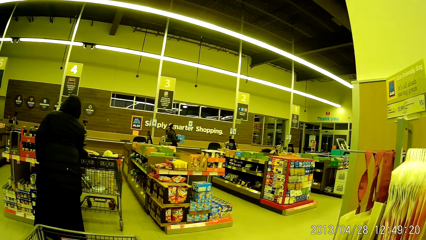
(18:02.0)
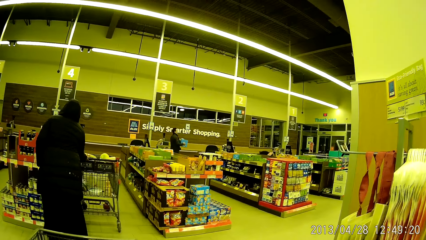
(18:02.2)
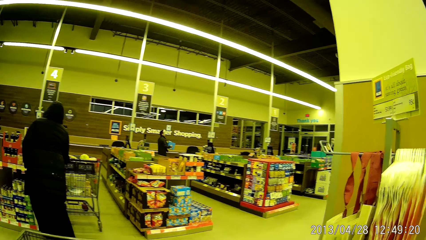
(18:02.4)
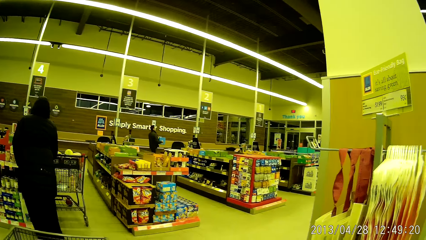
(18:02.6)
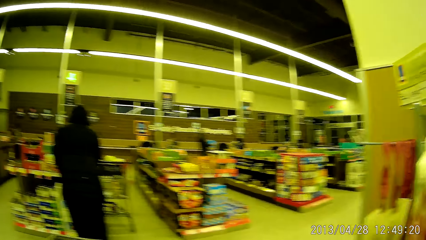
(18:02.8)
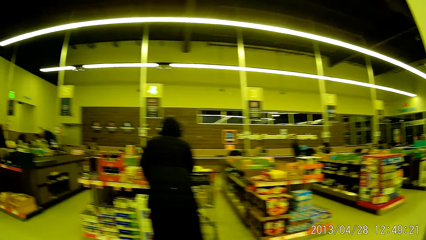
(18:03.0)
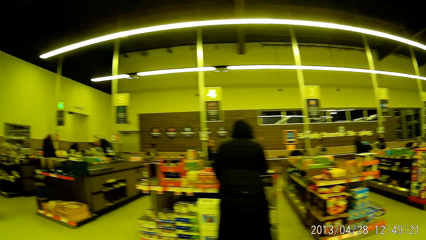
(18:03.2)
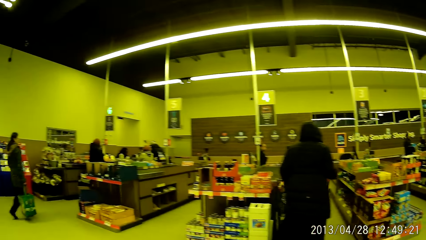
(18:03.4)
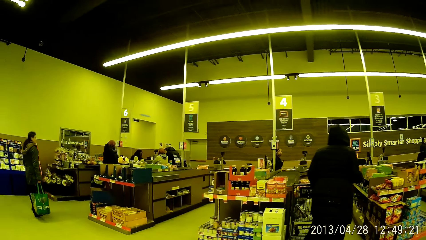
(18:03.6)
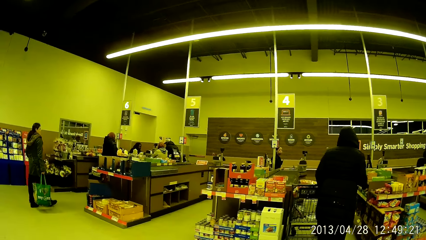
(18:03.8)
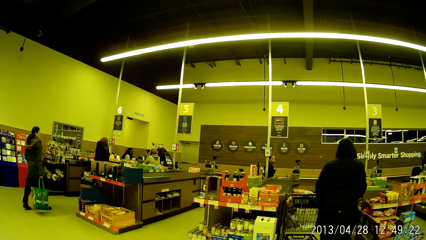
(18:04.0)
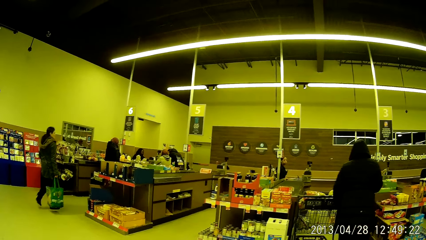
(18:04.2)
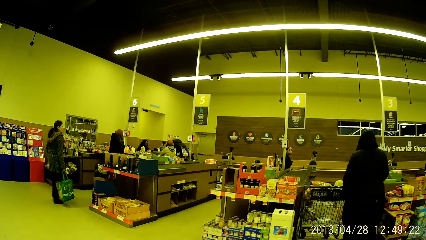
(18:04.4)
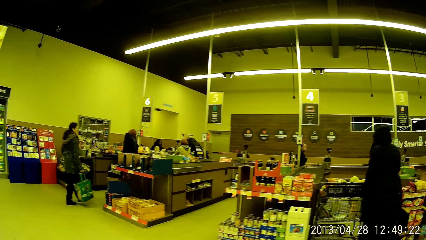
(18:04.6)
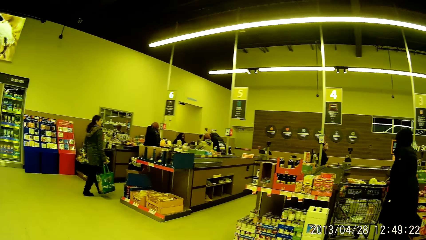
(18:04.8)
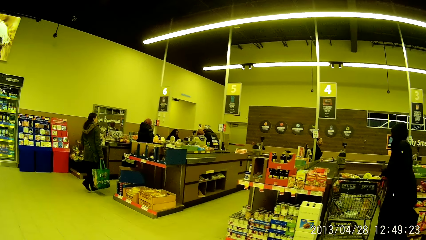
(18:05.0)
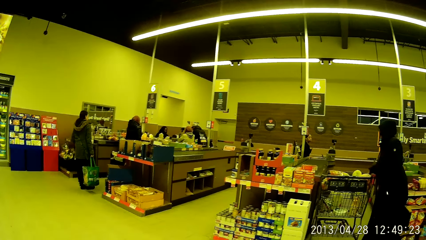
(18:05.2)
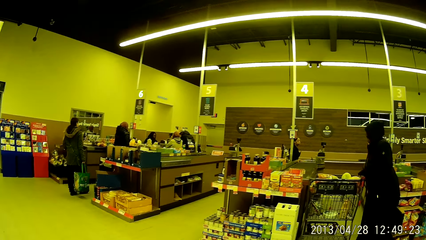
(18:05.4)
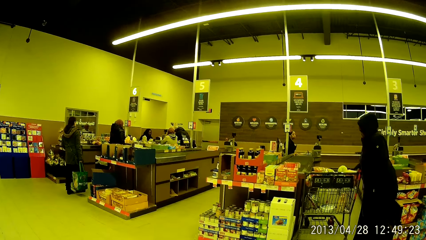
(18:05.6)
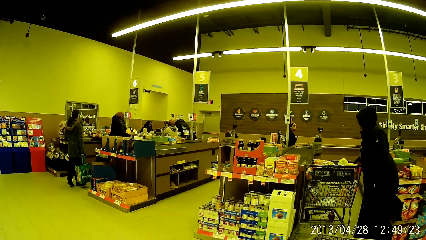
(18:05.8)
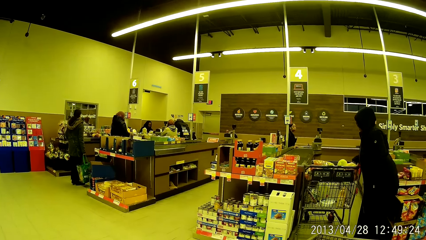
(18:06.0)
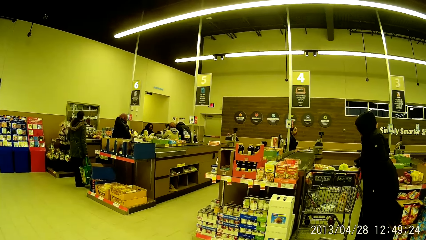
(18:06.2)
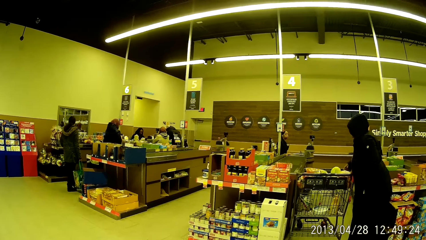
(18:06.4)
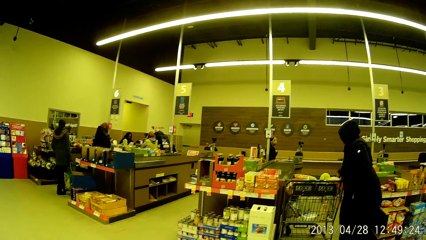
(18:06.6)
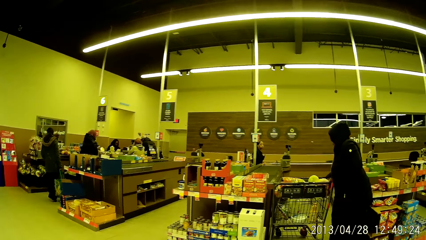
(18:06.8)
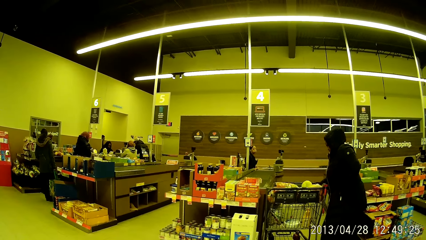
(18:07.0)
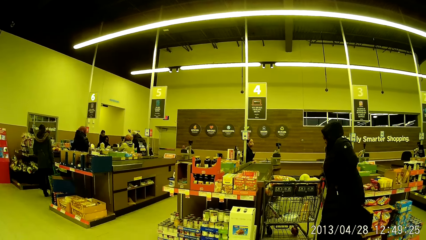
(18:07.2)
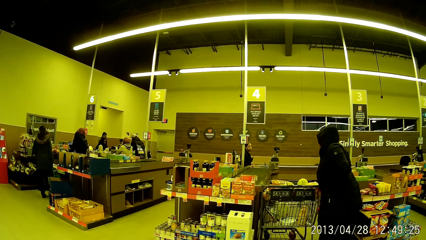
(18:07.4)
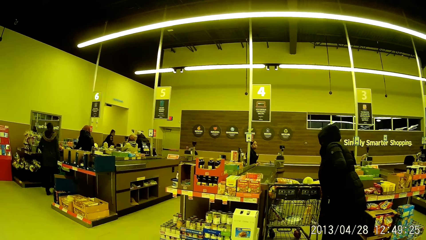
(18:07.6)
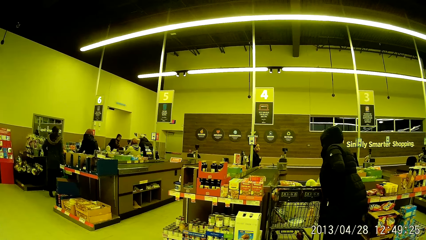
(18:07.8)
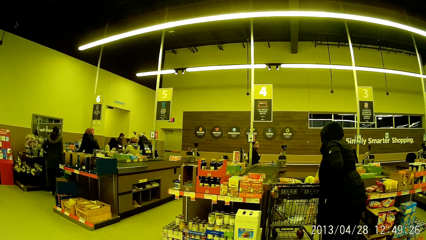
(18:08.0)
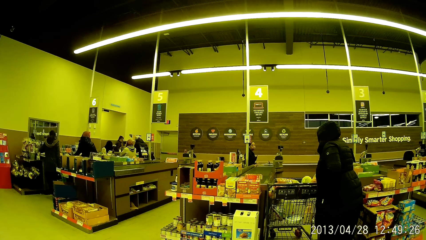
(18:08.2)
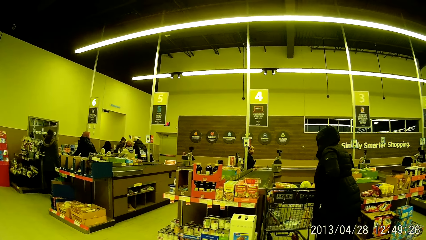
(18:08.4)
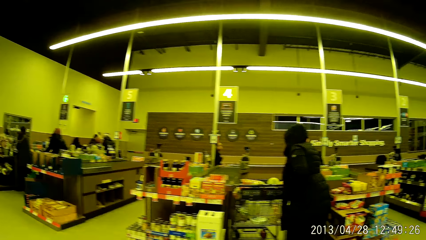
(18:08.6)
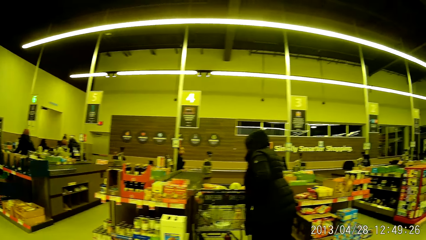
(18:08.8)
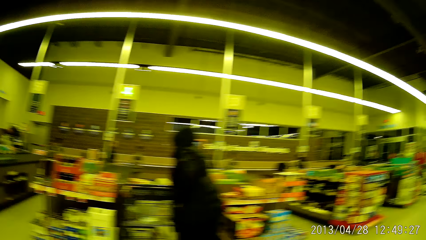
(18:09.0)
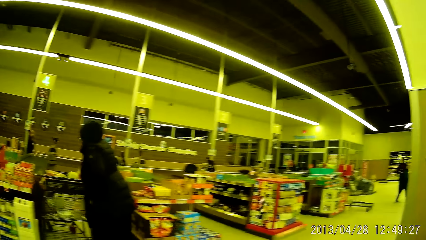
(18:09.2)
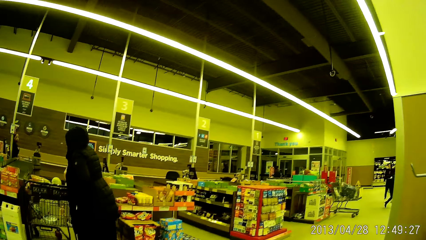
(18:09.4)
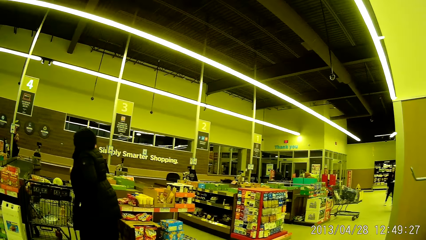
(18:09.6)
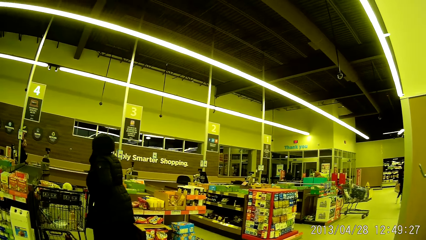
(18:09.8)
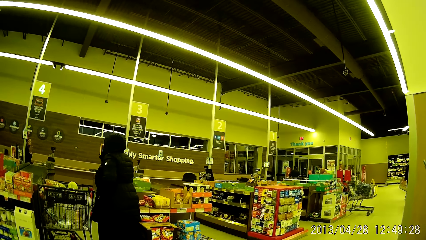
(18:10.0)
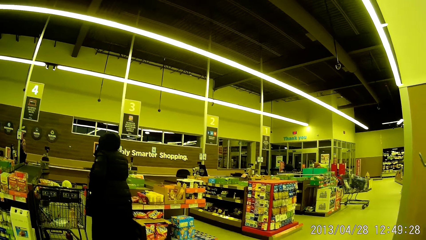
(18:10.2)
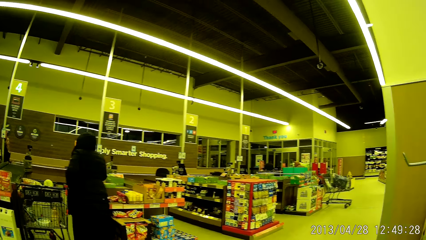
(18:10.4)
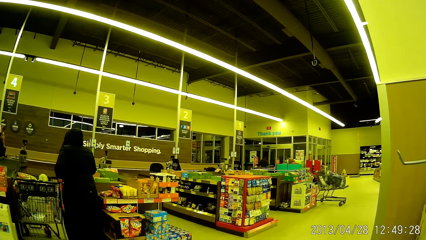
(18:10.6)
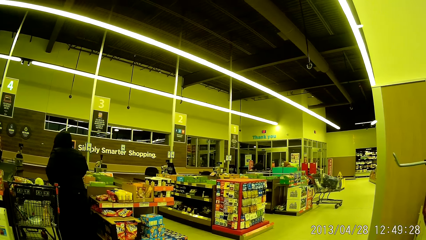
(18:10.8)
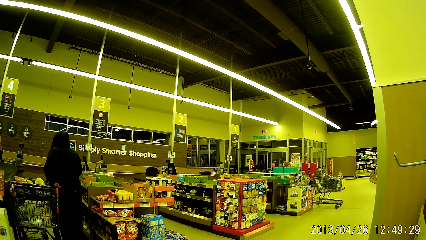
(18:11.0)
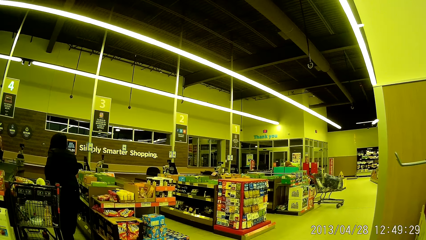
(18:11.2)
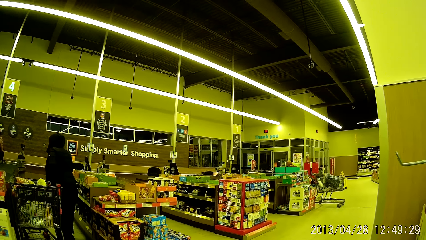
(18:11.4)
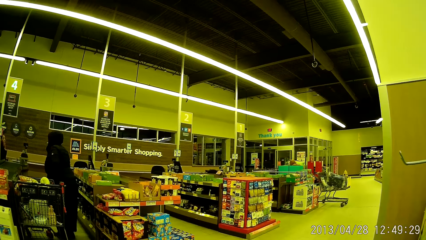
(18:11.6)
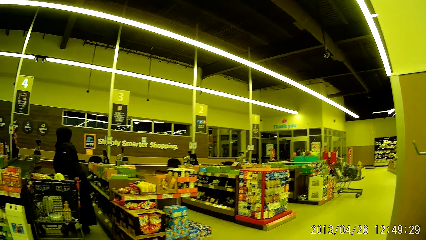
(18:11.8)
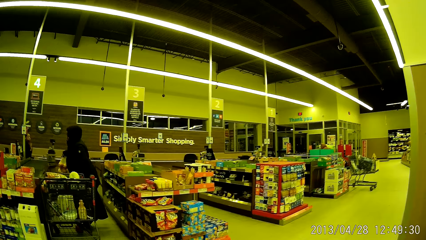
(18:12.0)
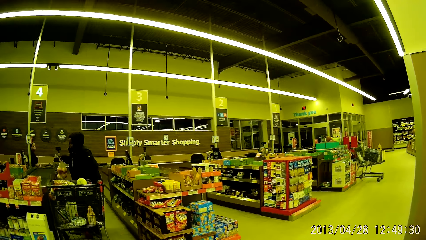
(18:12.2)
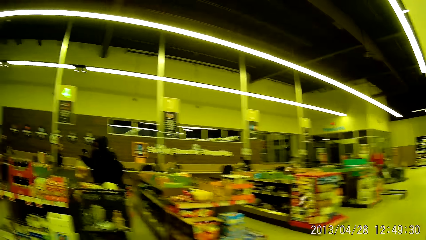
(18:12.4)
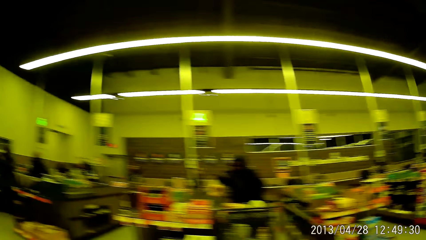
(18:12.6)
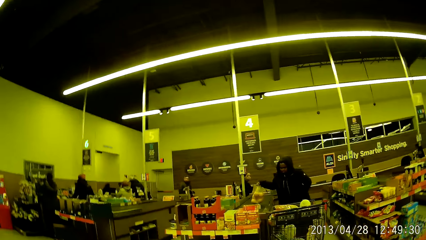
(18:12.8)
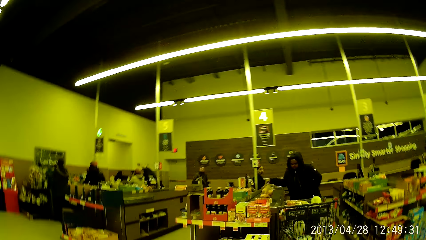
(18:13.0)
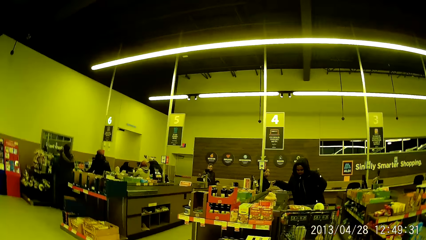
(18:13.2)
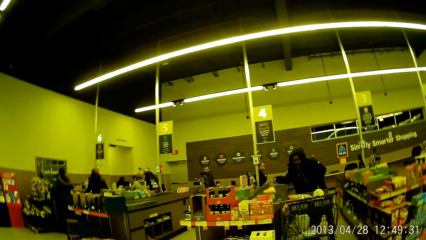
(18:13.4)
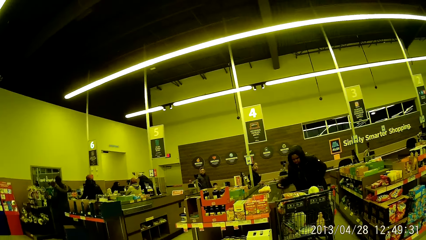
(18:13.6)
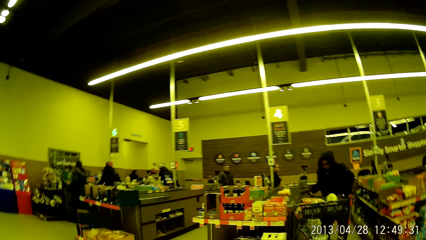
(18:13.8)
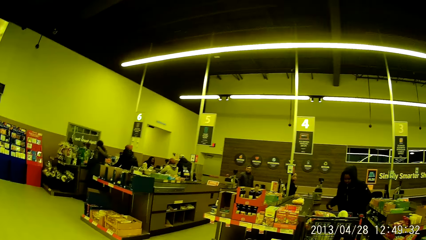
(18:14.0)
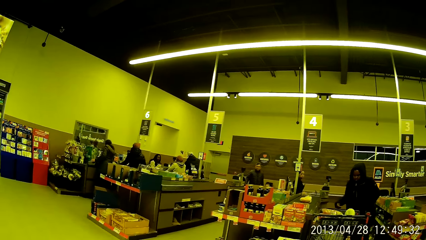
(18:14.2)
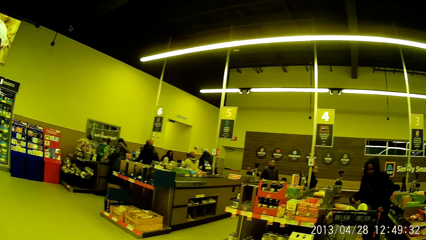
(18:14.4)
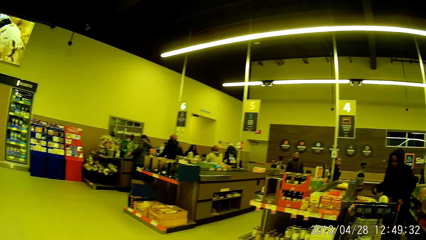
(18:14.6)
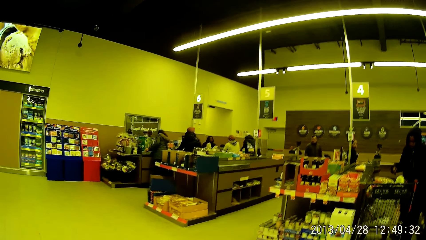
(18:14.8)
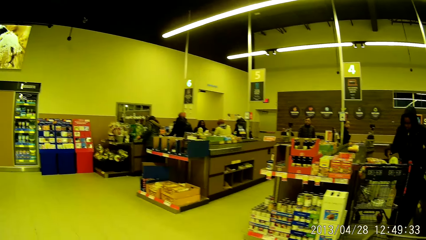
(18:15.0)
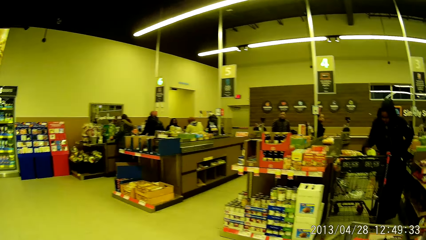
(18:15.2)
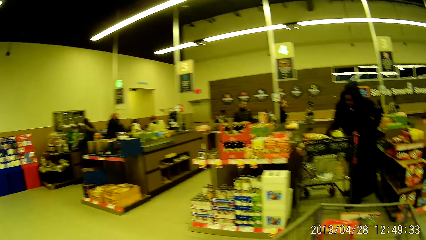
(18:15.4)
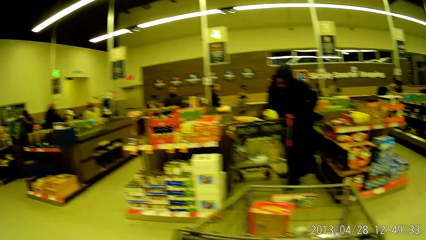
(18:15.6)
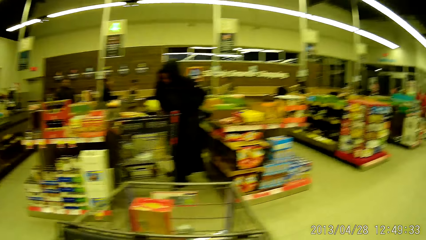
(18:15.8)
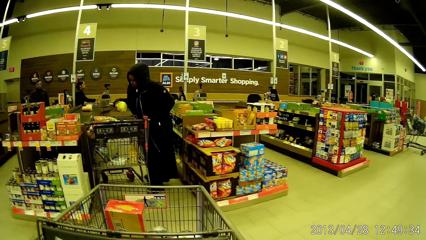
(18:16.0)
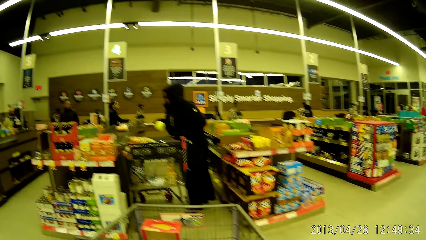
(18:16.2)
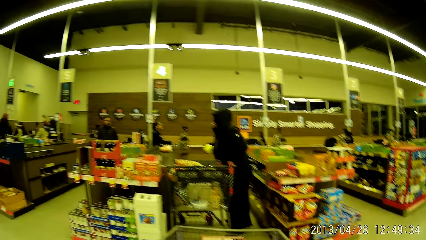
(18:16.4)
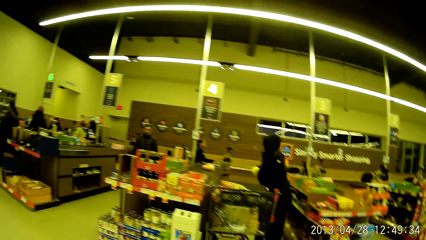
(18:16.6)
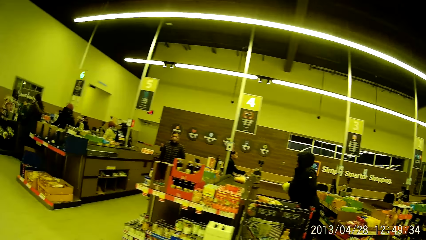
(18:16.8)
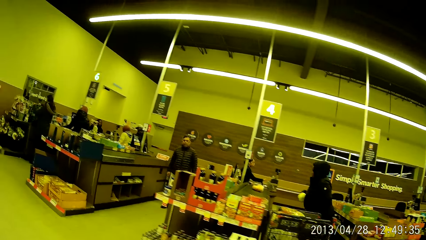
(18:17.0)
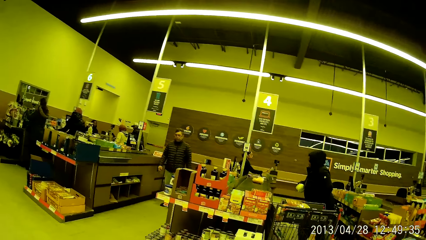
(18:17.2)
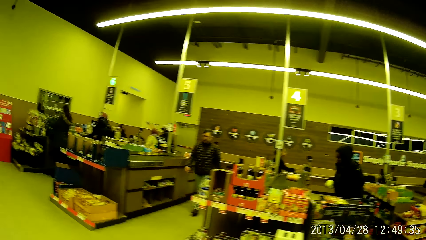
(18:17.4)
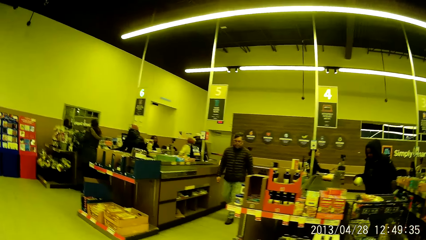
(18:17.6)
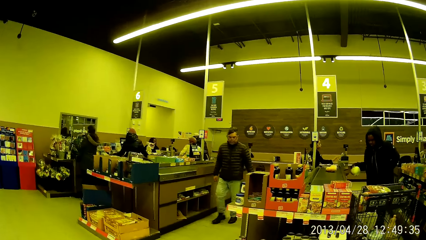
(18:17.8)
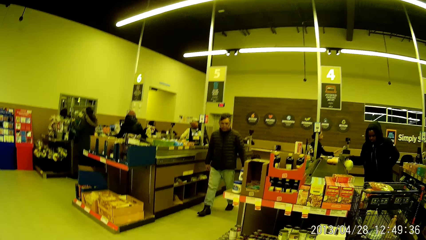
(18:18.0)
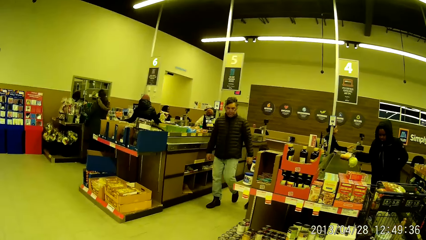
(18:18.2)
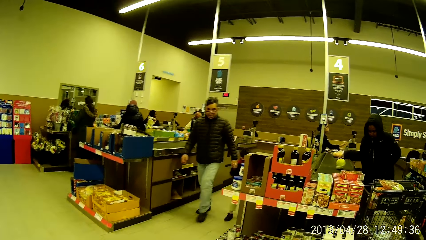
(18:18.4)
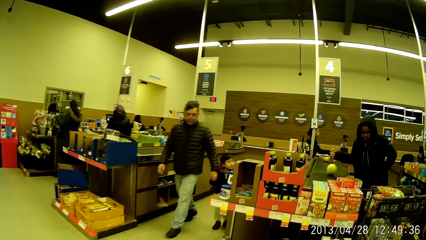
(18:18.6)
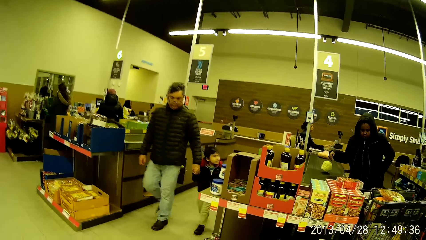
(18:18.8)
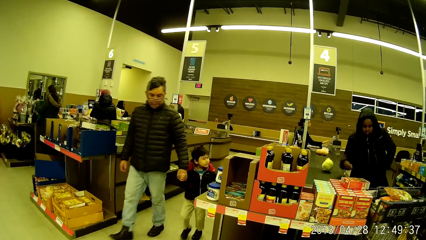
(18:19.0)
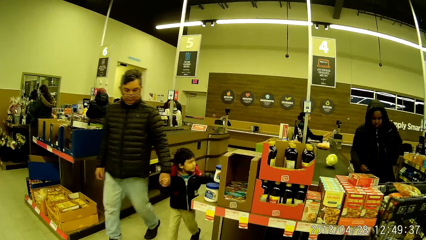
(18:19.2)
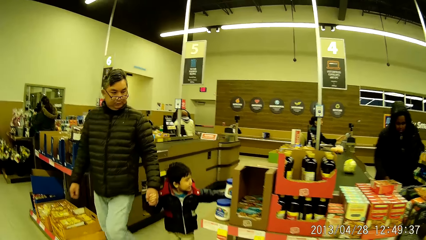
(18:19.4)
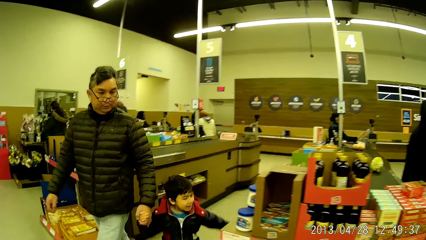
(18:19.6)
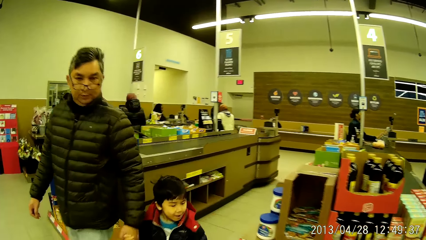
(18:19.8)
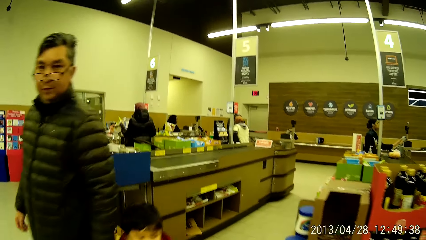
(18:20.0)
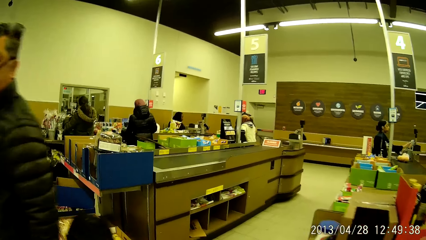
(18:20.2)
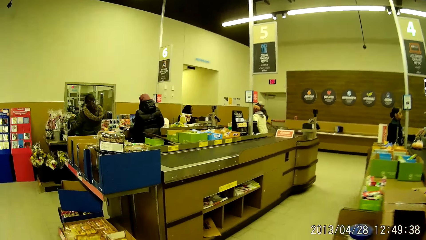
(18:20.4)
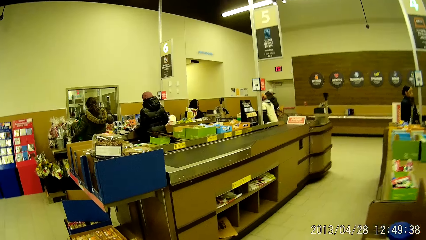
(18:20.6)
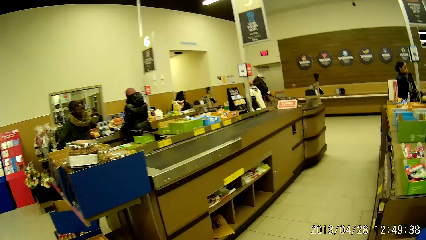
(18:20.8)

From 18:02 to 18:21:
The camera wearer pushes the trolley towards a woman. They walk towards the counter.
